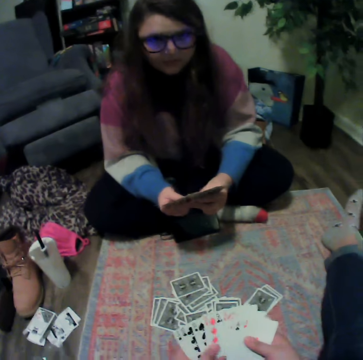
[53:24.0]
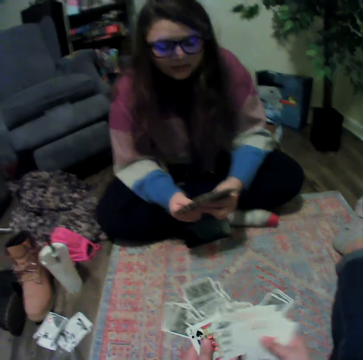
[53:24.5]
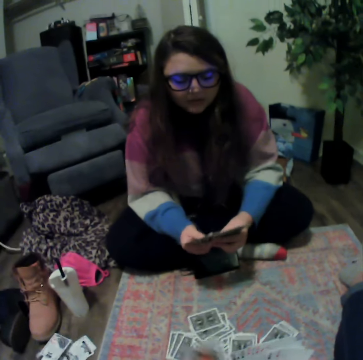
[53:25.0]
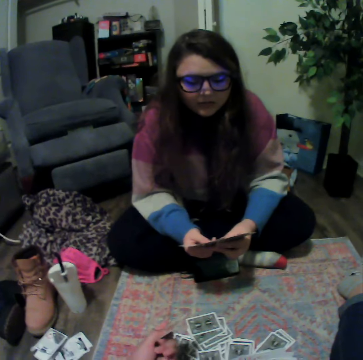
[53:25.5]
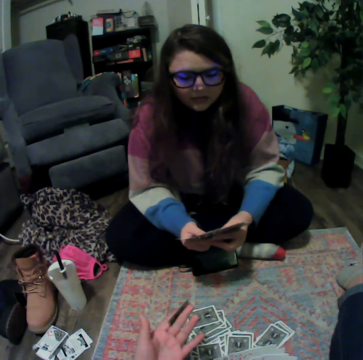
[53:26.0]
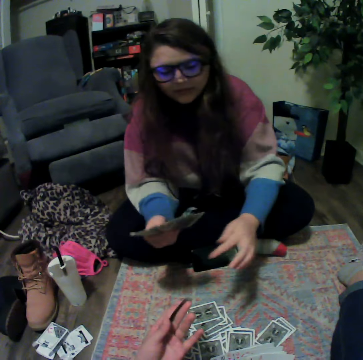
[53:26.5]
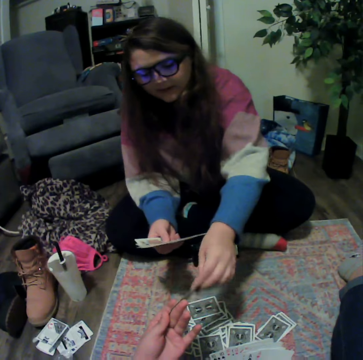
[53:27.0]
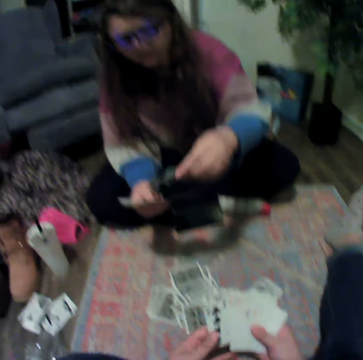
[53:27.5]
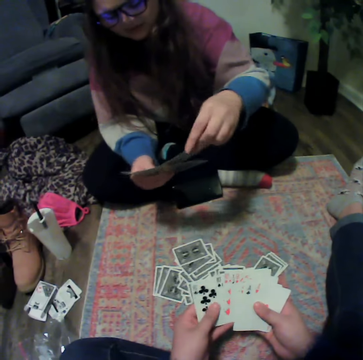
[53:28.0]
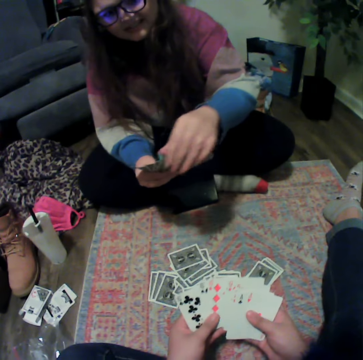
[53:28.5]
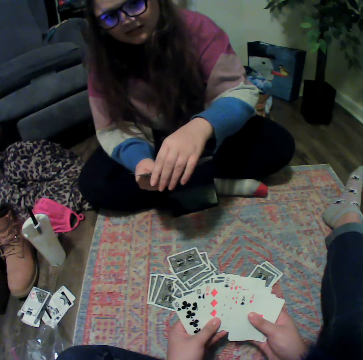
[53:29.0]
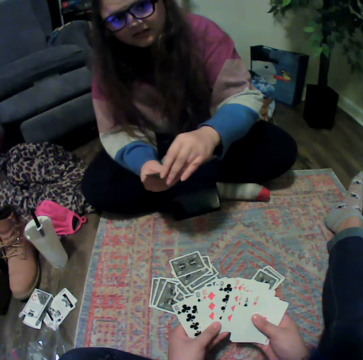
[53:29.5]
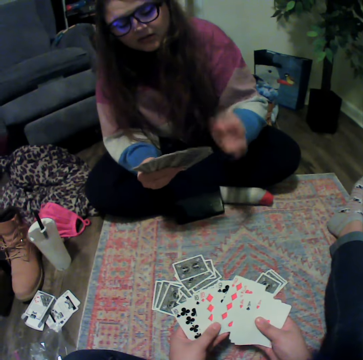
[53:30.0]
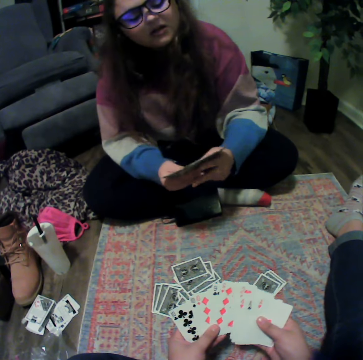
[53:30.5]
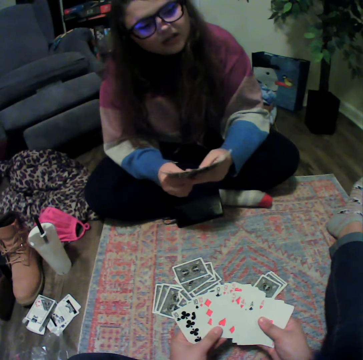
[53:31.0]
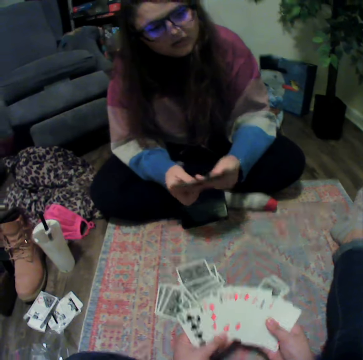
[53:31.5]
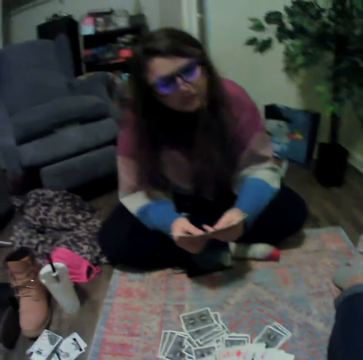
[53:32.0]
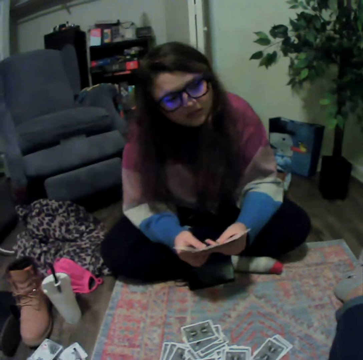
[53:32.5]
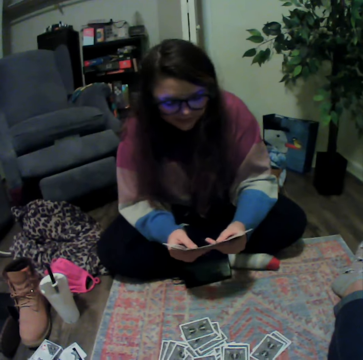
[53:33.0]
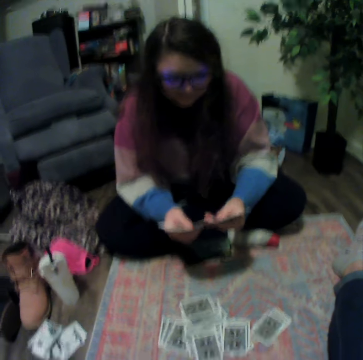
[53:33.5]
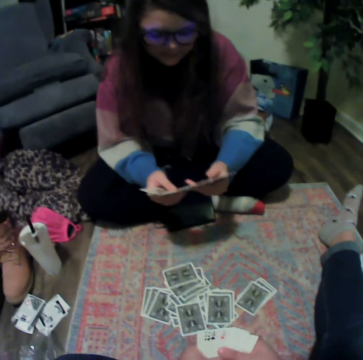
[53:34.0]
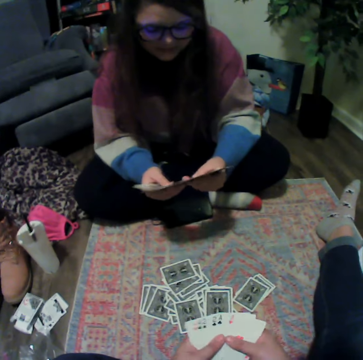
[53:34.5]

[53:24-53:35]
The camera wearer gives a woman a card. The woman touches playing cards.

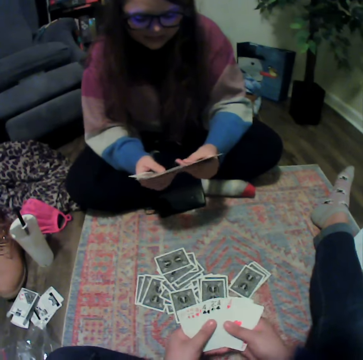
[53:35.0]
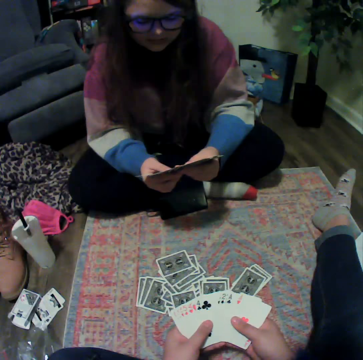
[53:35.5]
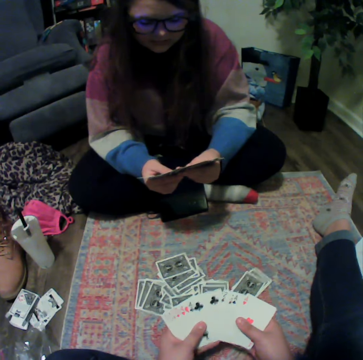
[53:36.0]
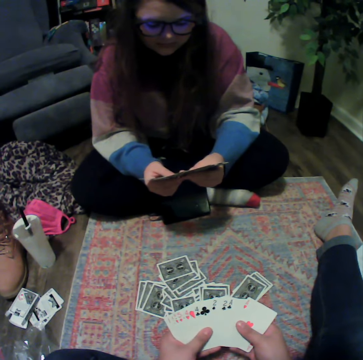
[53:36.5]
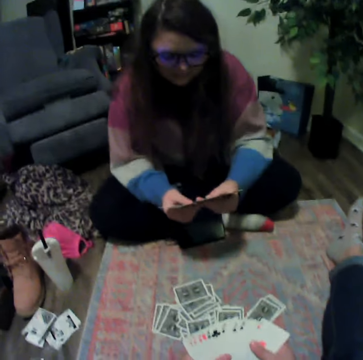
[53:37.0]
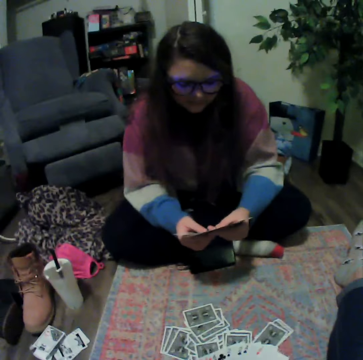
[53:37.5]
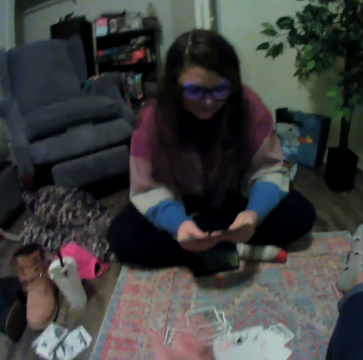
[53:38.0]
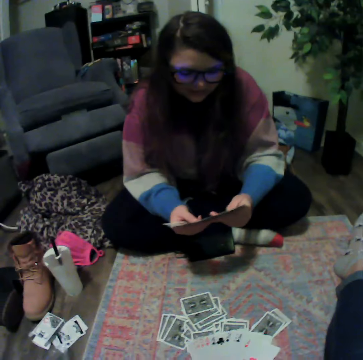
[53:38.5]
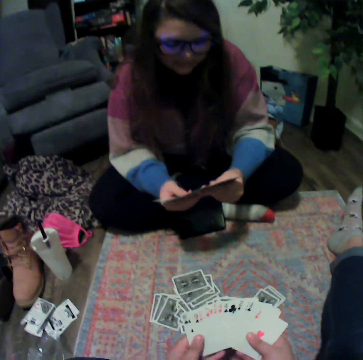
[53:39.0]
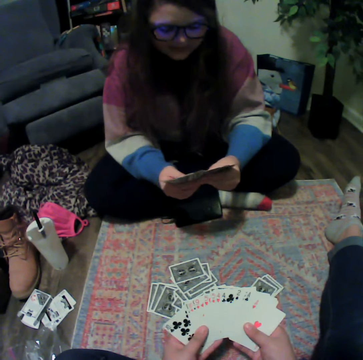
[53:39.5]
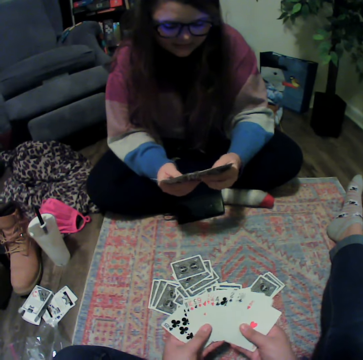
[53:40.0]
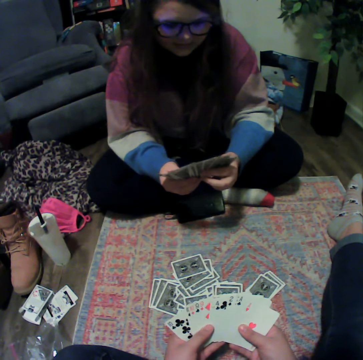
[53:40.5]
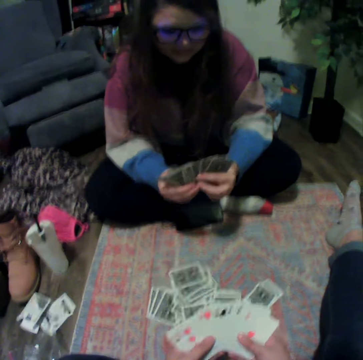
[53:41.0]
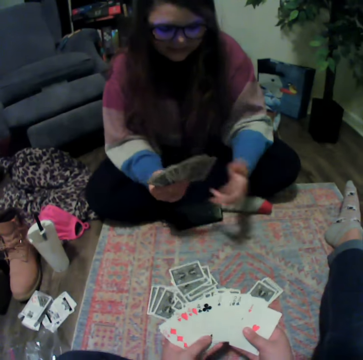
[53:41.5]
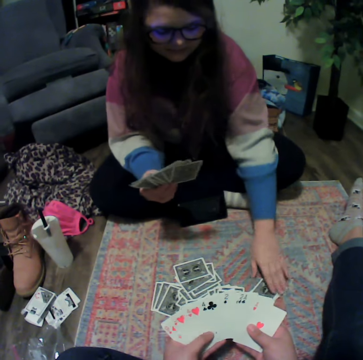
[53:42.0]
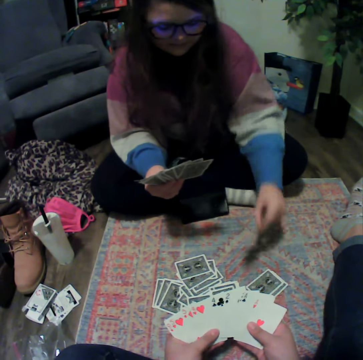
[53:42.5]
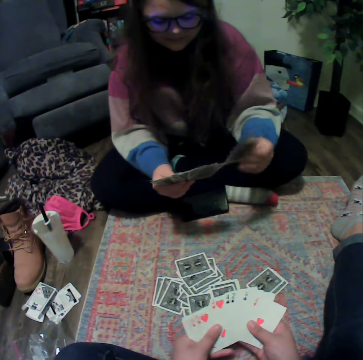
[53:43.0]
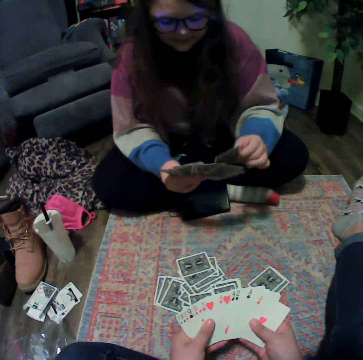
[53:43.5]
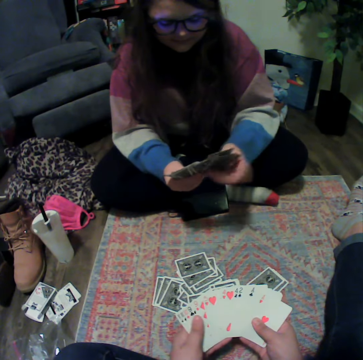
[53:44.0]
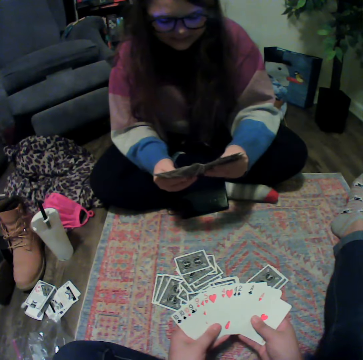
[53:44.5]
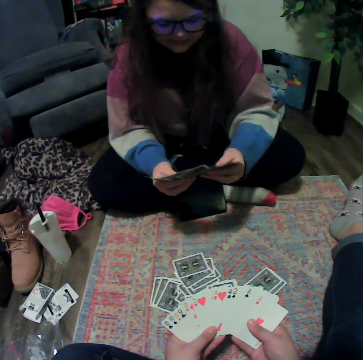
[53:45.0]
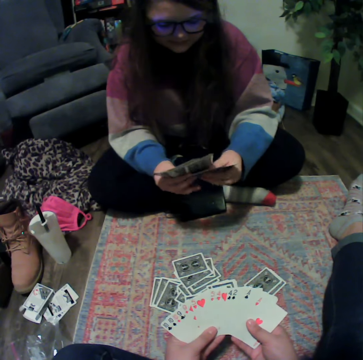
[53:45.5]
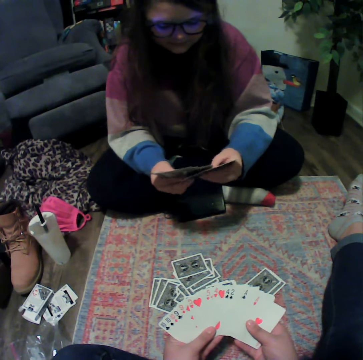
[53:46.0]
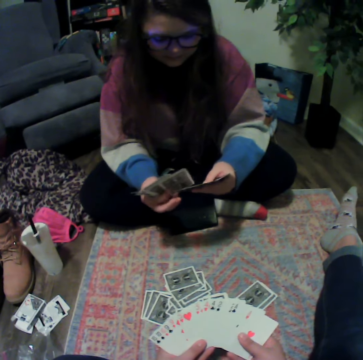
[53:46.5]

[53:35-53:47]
The camera wearer touches playing cards. A woman picks a card from the floor.

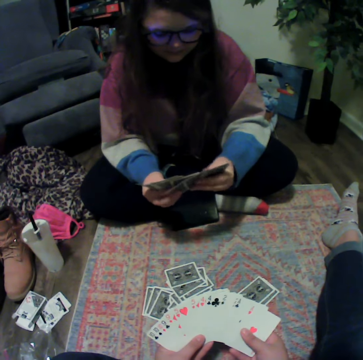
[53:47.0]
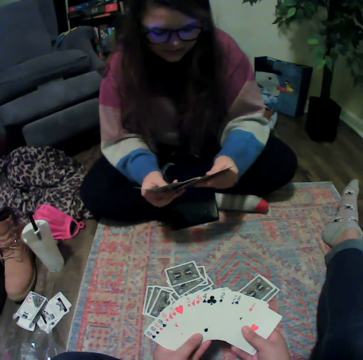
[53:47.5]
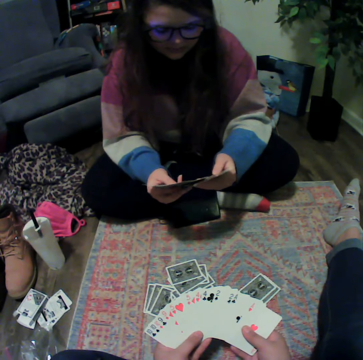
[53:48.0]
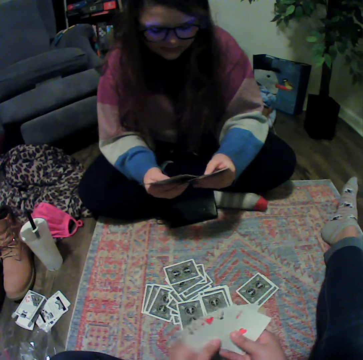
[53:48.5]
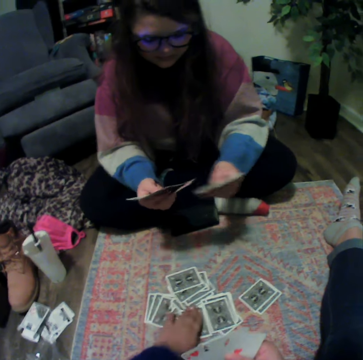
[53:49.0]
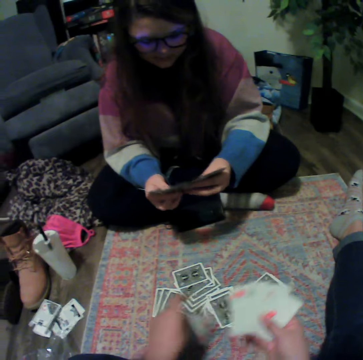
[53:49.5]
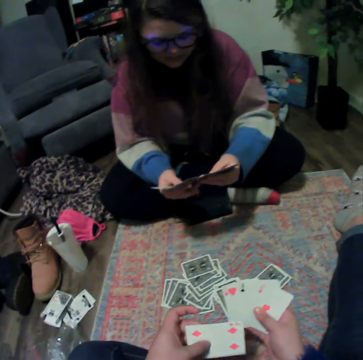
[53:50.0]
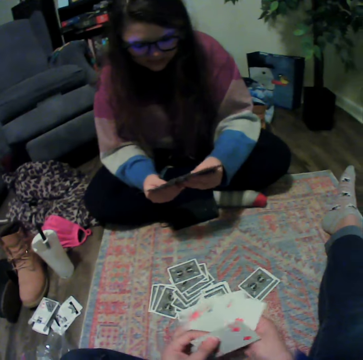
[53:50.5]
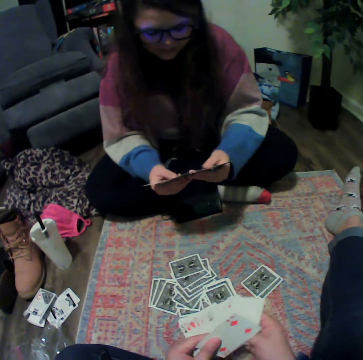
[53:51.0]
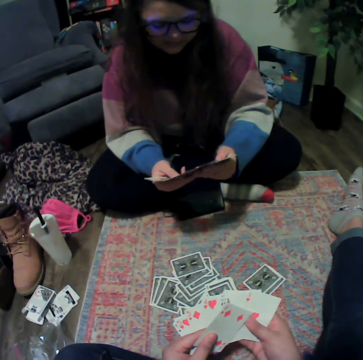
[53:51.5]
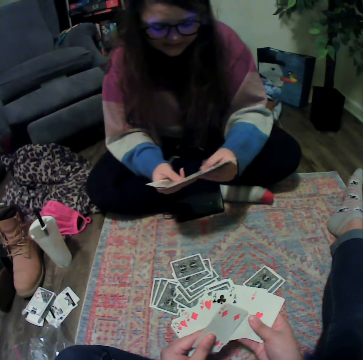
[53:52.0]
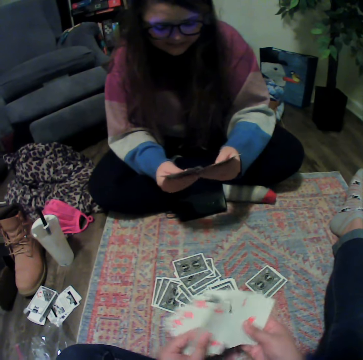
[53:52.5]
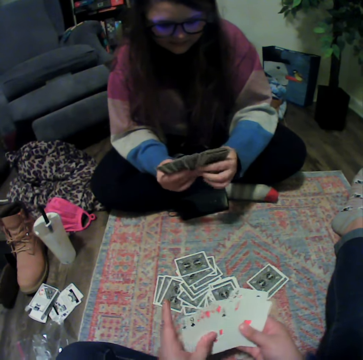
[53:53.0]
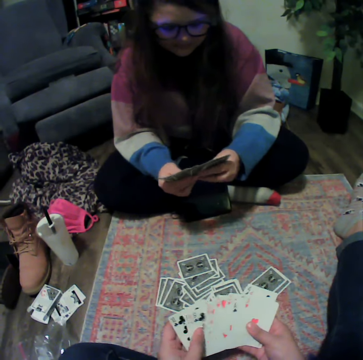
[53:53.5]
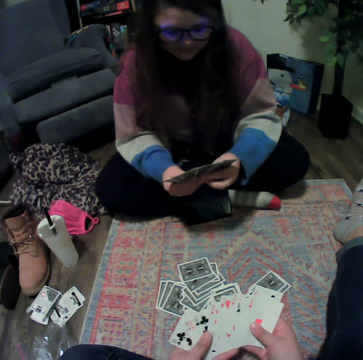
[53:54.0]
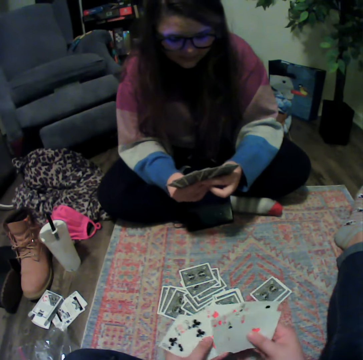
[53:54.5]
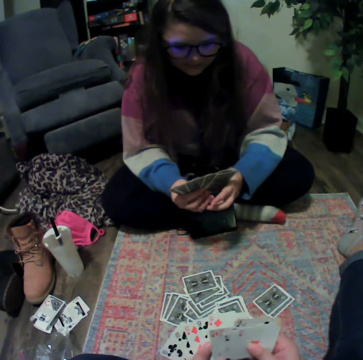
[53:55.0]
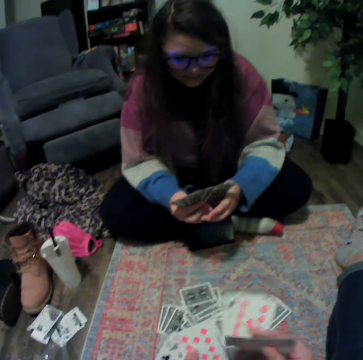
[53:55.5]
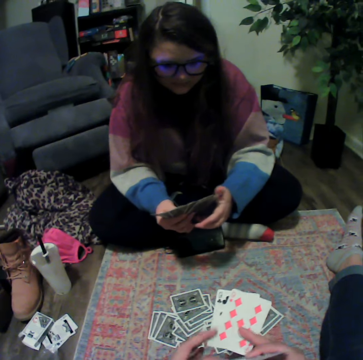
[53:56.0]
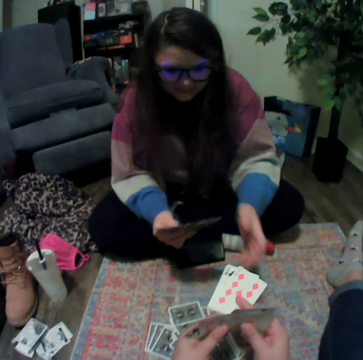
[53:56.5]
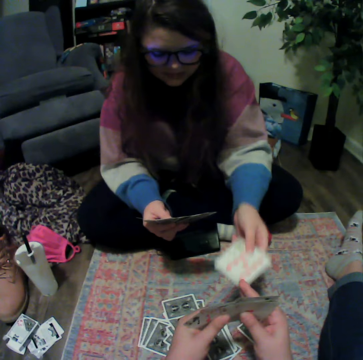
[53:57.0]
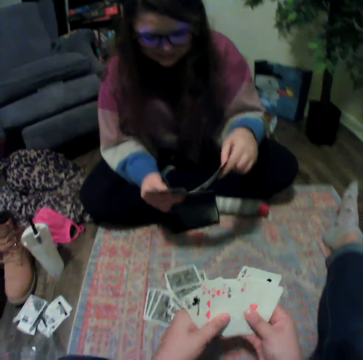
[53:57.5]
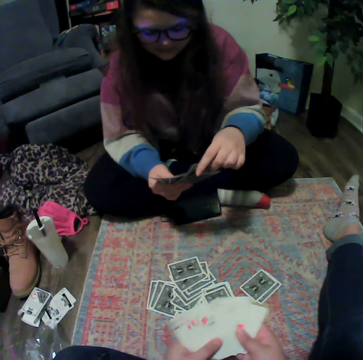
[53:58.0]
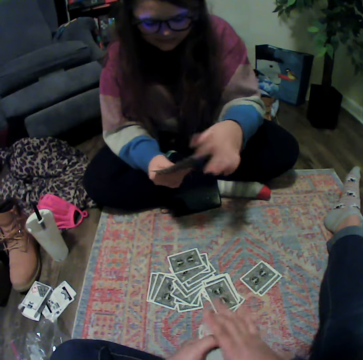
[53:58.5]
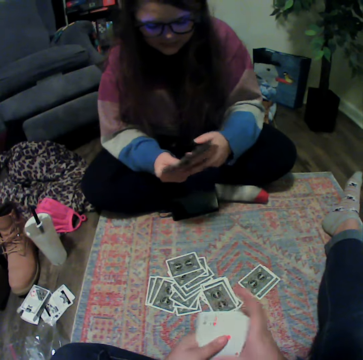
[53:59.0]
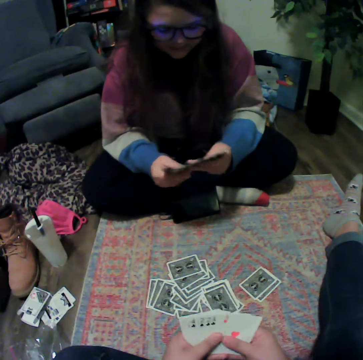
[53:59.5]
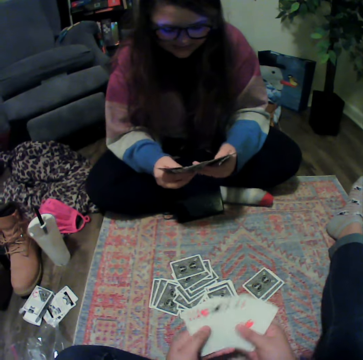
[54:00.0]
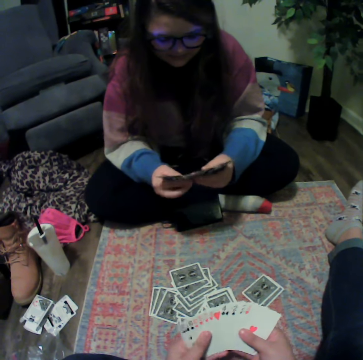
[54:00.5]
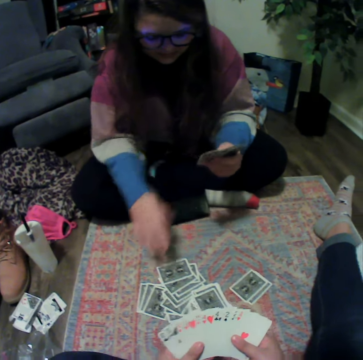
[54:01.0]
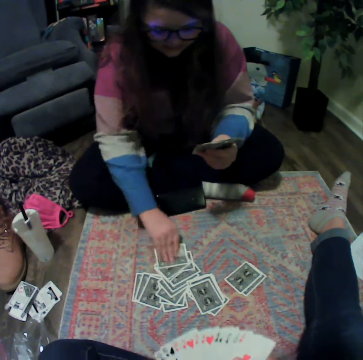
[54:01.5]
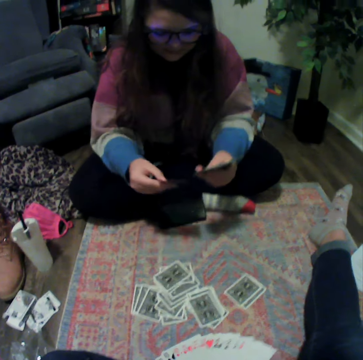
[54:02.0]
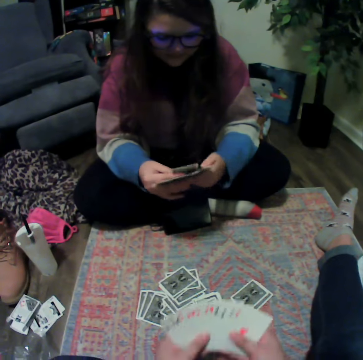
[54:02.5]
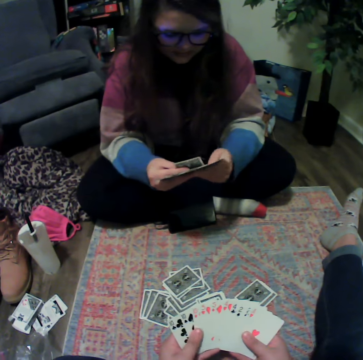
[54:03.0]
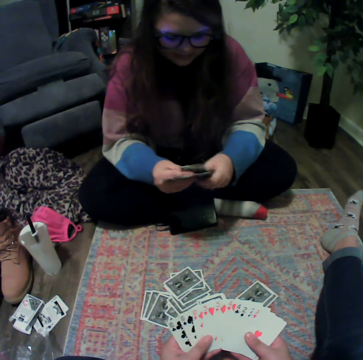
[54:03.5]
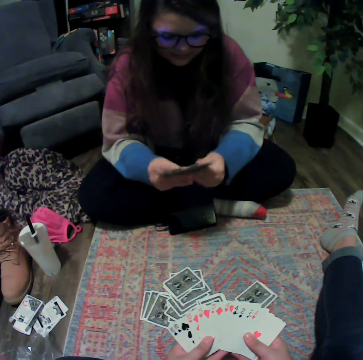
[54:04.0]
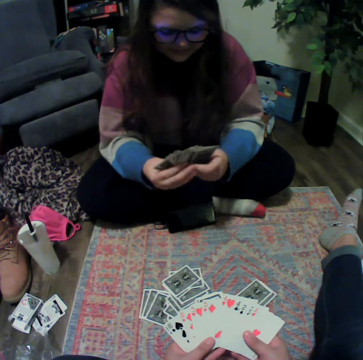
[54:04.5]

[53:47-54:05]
The camera wearer picks a card from the floor. They touch playing cards. They give a woman cards. The woman touches playing cards. The woman picks a card from the floor.
